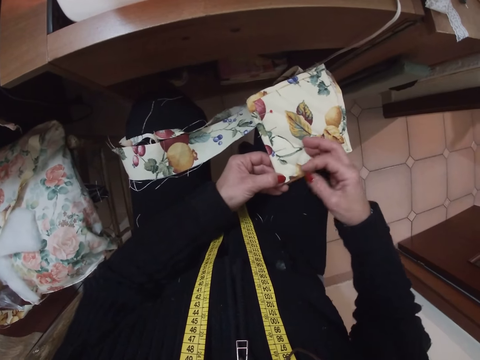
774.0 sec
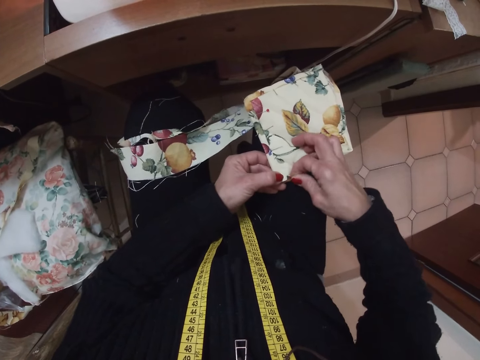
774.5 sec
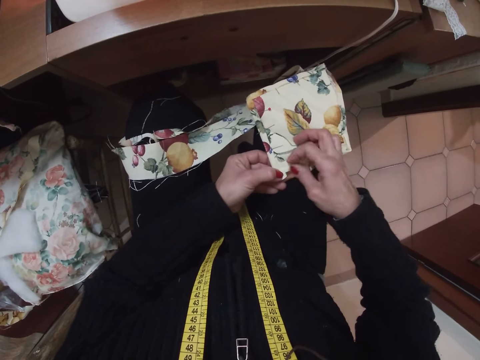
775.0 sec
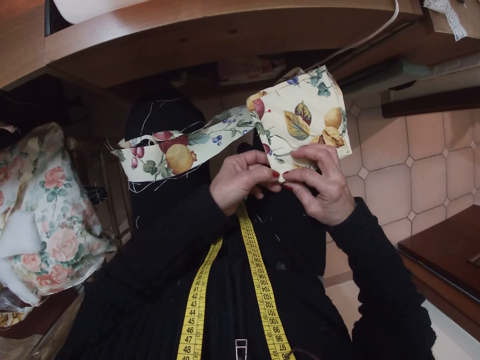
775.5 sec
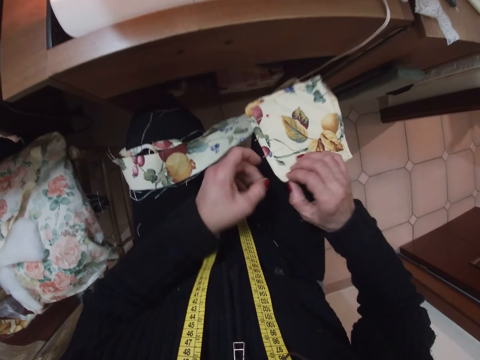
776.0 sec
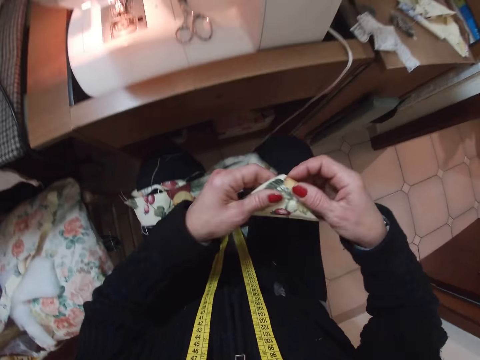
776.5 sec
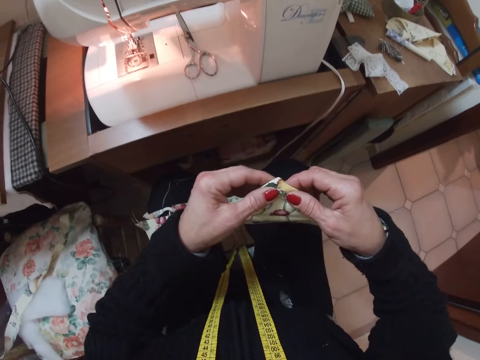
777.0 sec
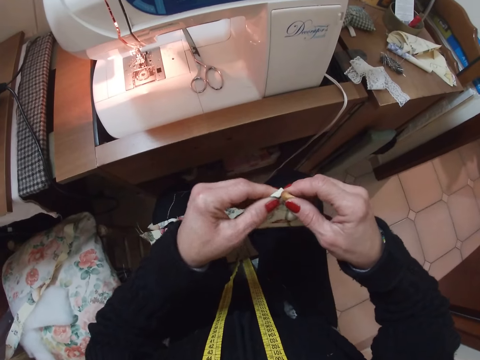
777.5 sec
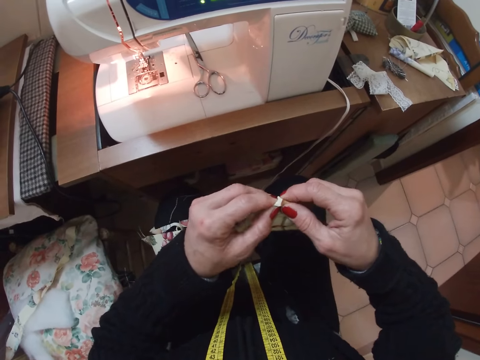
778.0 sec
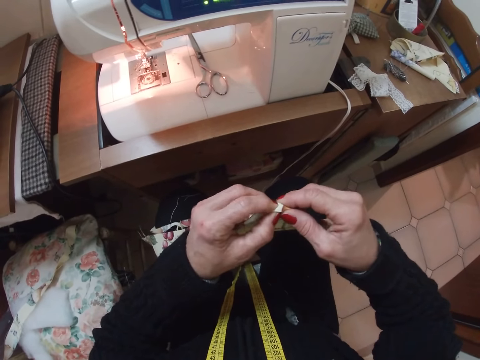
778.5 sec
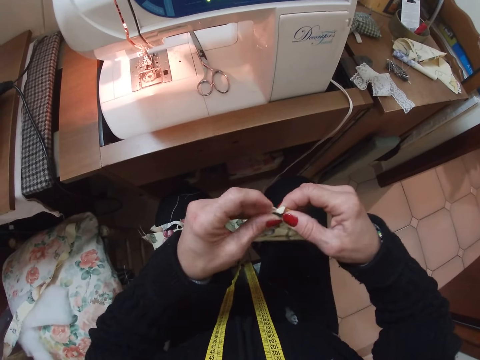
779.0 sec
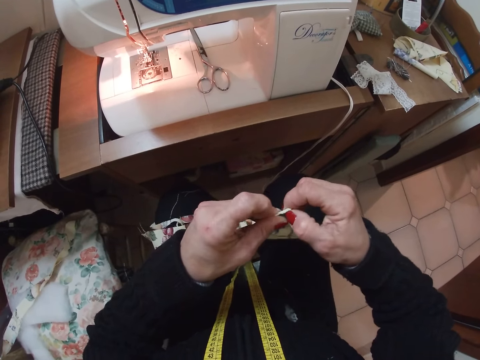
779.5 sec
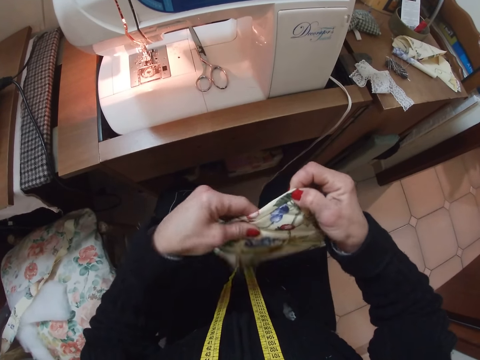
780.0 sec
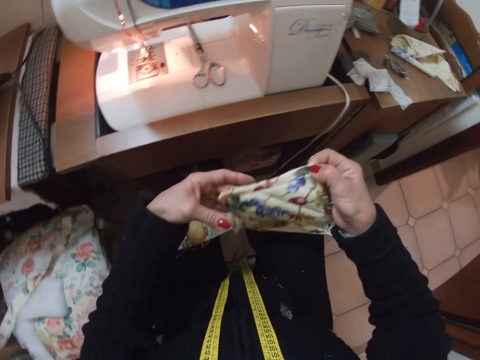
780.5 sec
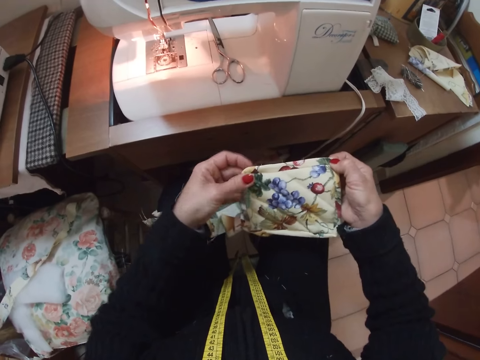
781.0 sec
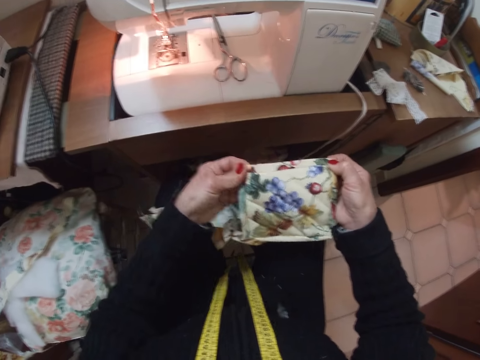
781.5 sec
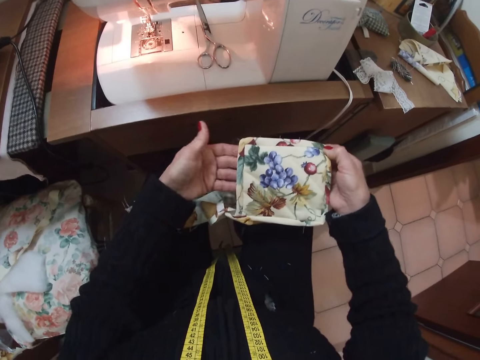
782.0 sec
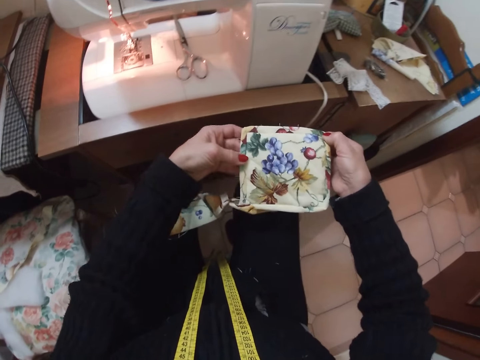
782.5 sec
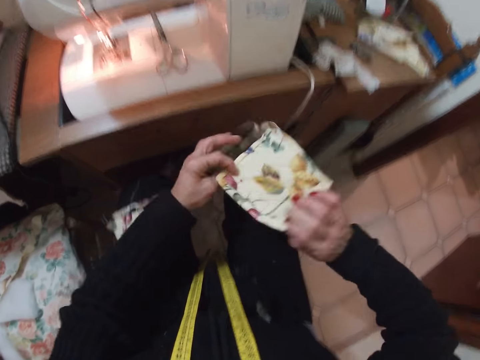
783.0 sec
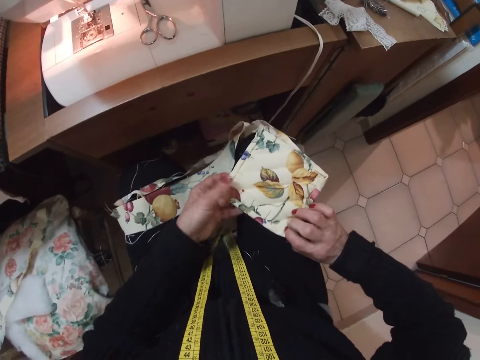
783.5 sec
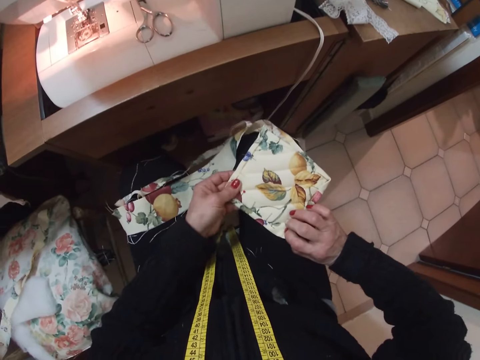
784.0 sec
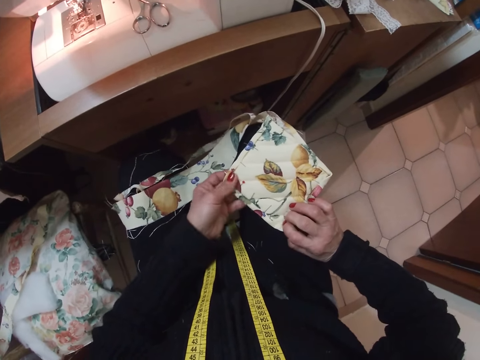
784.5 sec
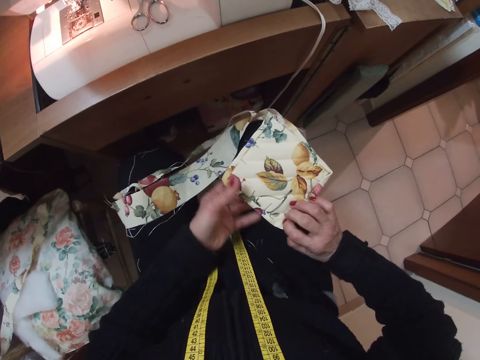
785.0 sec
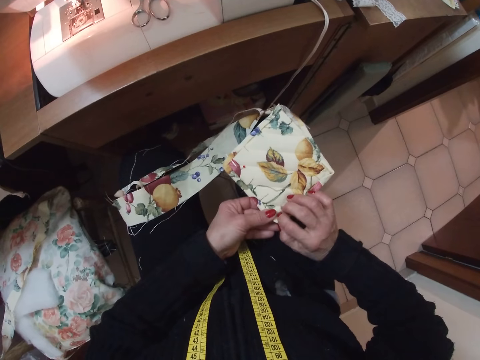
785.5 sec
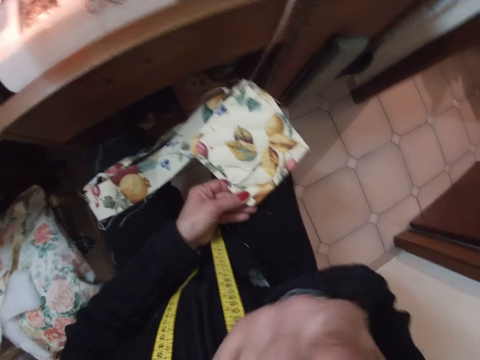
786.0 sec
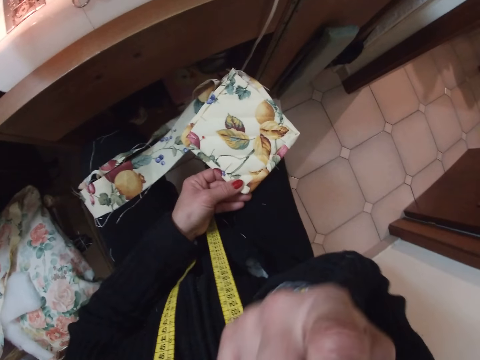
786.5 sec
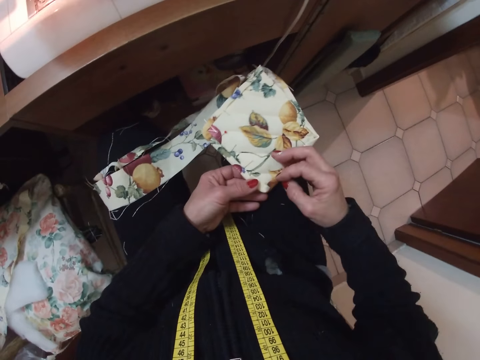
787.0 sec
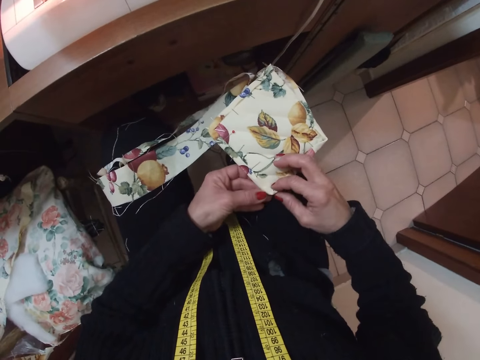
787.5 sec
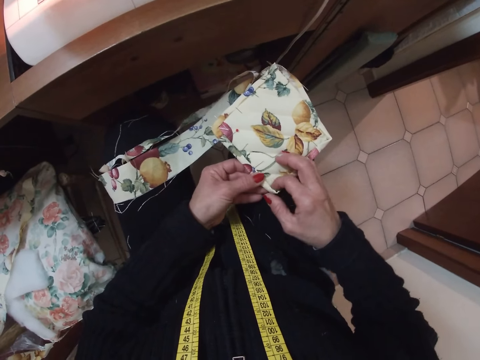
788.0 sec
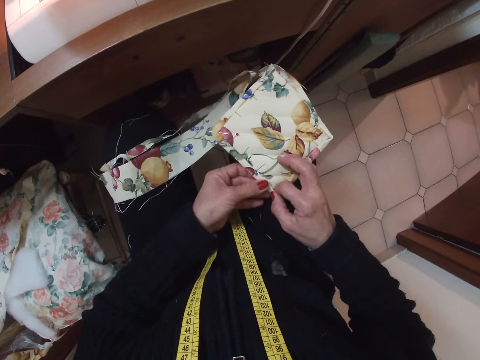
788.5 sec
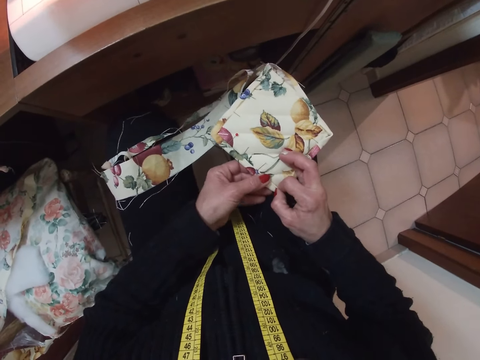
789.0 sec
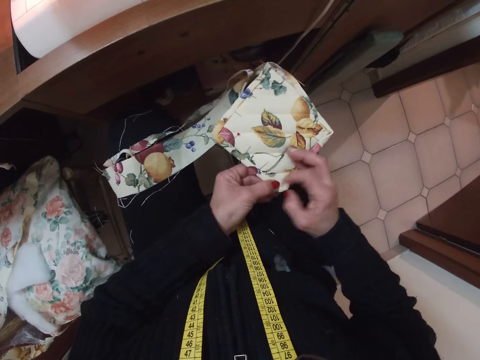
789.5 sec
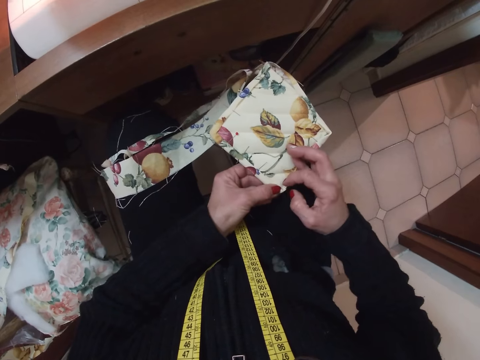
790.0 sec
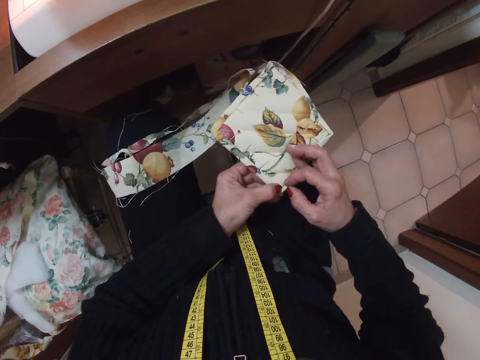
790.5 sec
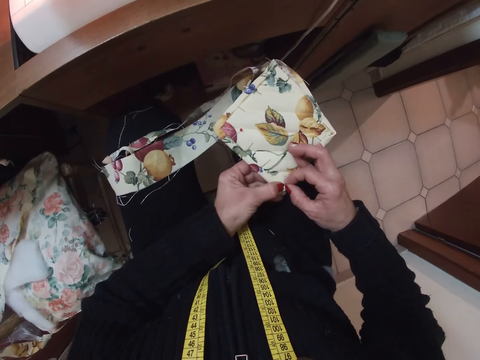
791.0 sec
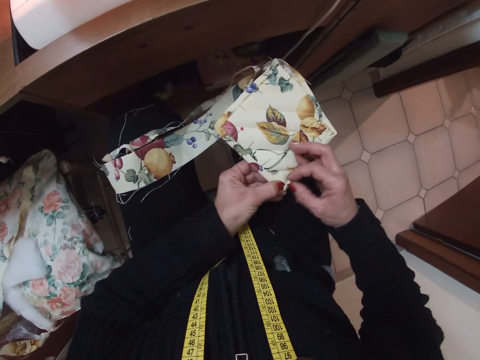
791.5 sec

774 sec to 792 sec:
The camera wearer lifts the fabric. She aligns the fabric. She checks the fabric. She places the fabric on her thigh. She touches her mouth with her right hand. She folds the edges of the fabric. She adjusts the hem of the cloth with her right hand.

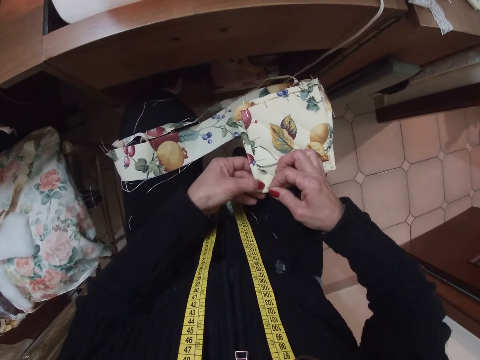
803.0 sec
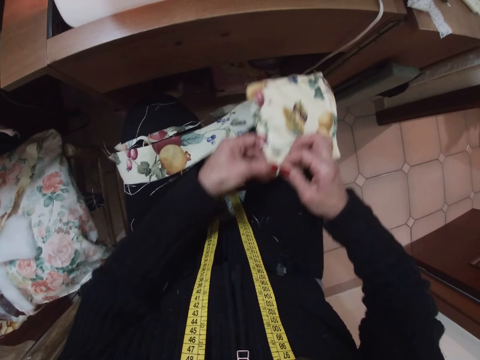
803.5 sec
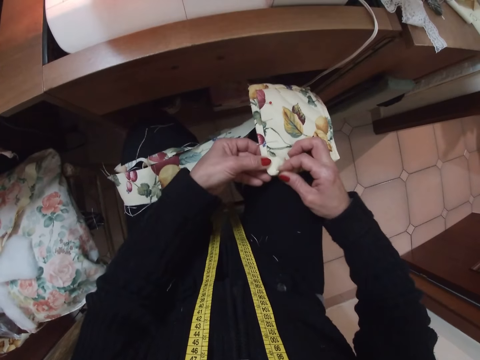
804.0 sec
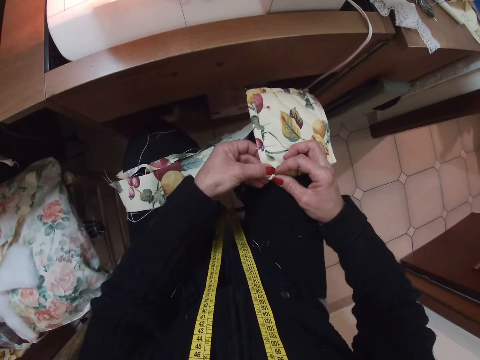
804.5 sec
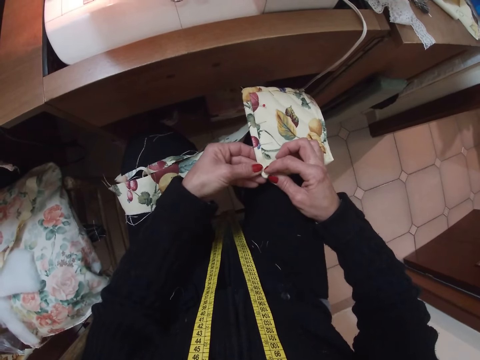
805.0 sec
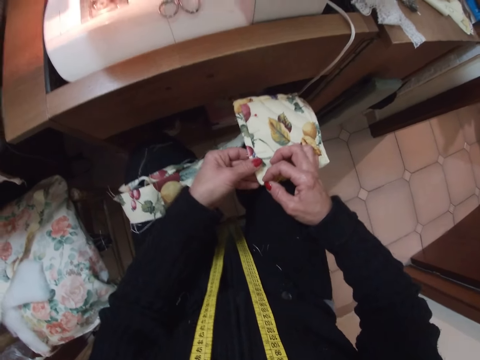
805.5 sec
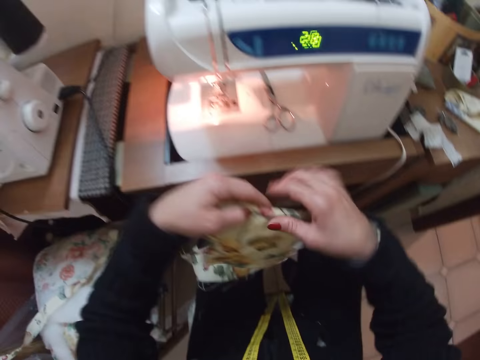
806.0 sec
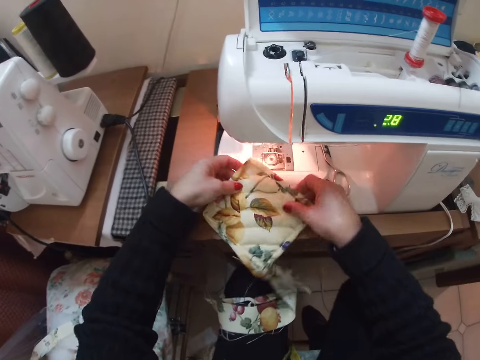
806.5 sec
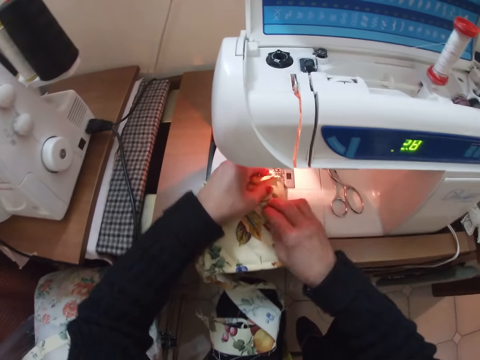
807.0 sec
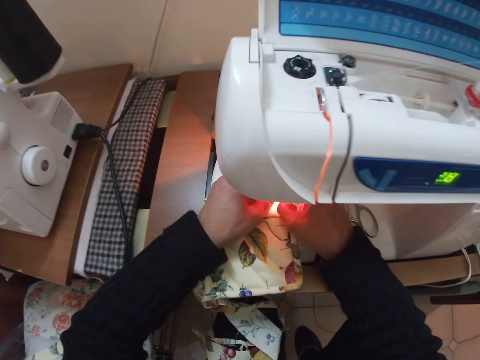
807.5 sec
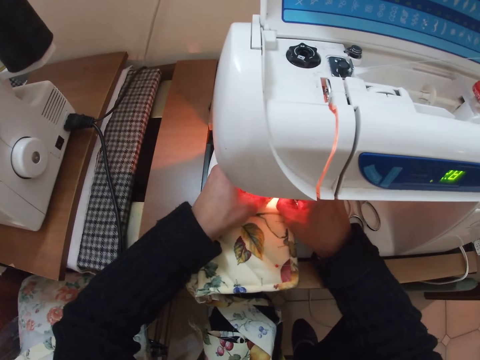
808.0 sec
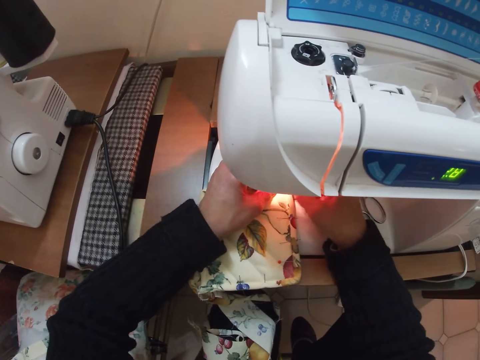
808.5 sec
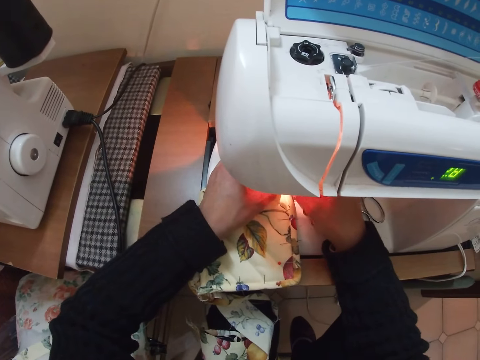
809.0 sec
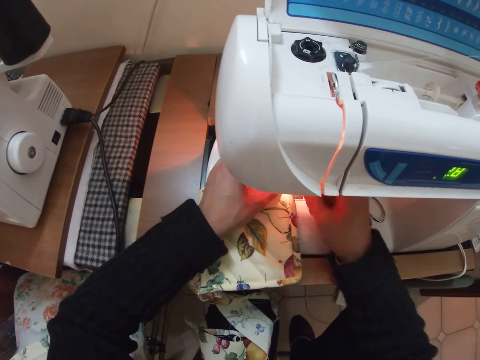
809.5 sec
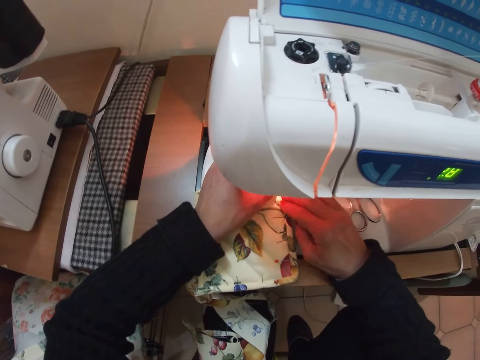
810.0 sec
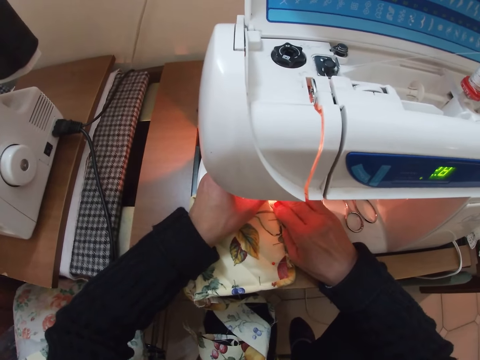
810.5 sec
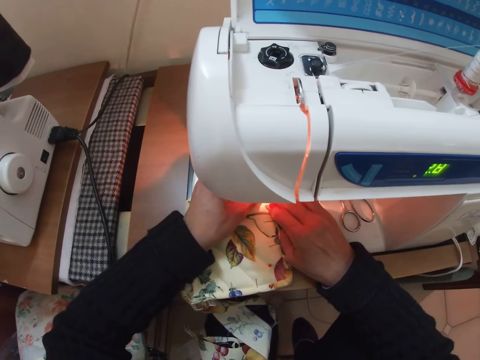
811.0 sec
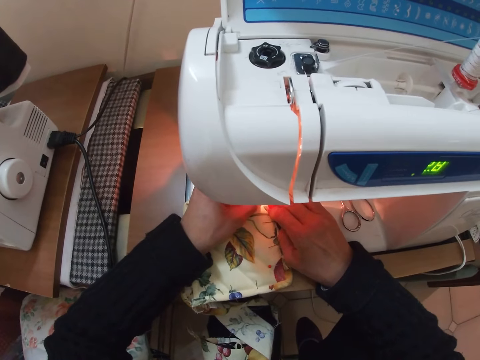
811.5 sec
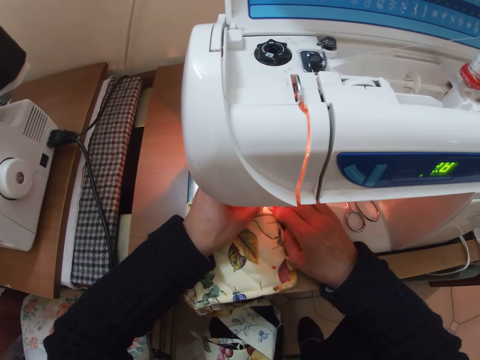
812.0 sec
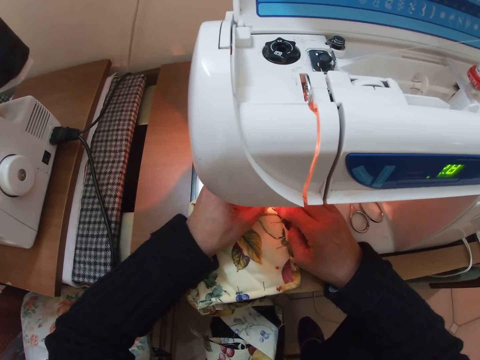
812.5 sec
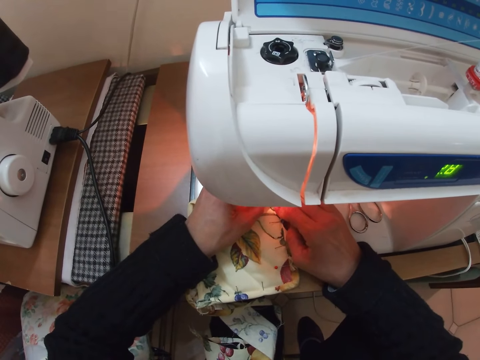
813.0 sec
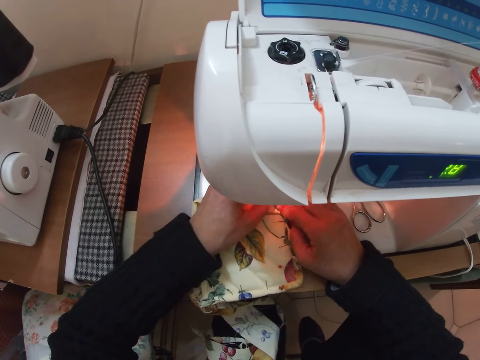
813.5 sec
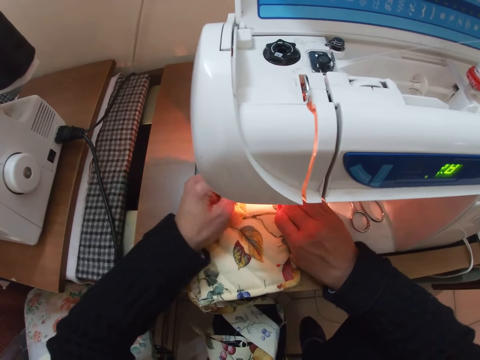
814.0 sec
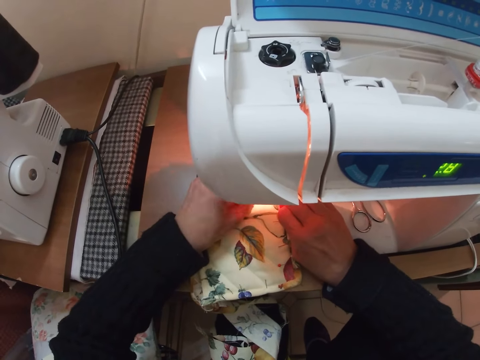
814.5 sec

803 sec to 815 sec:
The camera wearer lifts the fabric. She places the fabric on the presser foot. She aligns the fabric on the presser foot with her hands.
